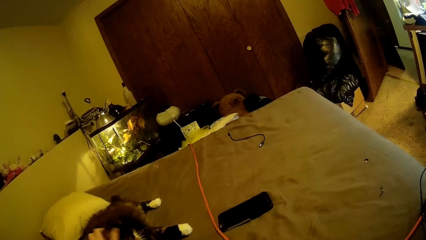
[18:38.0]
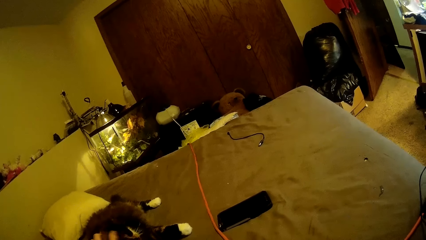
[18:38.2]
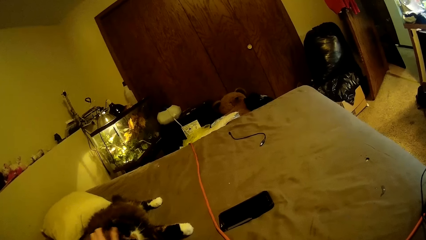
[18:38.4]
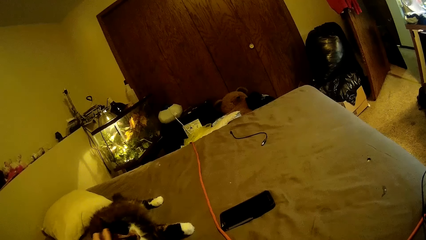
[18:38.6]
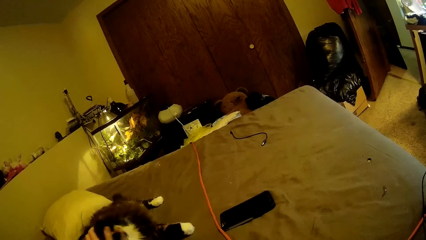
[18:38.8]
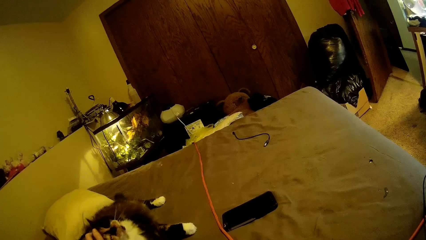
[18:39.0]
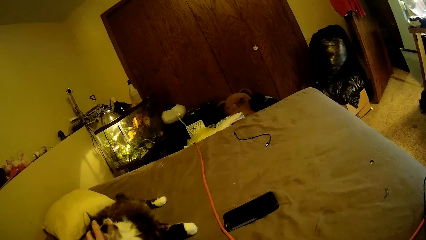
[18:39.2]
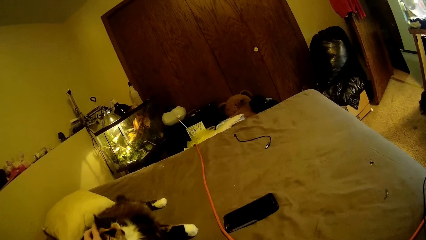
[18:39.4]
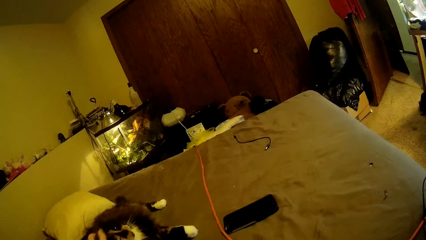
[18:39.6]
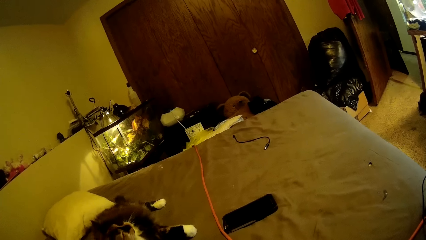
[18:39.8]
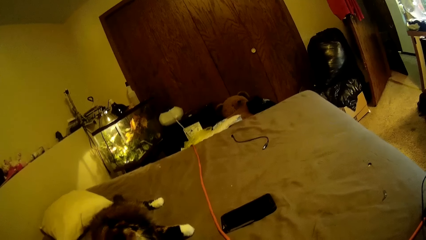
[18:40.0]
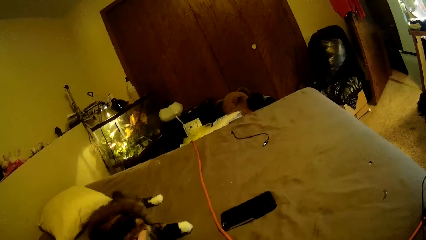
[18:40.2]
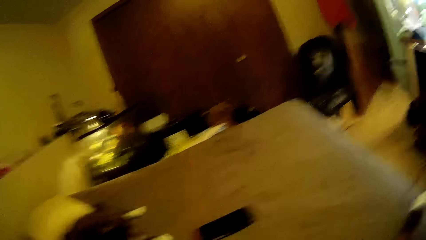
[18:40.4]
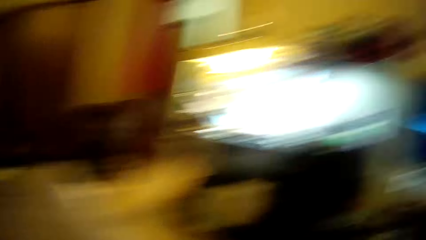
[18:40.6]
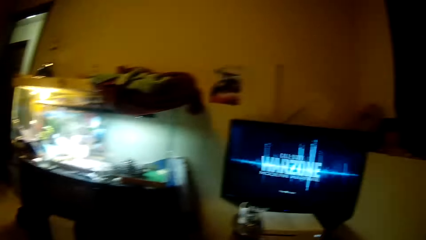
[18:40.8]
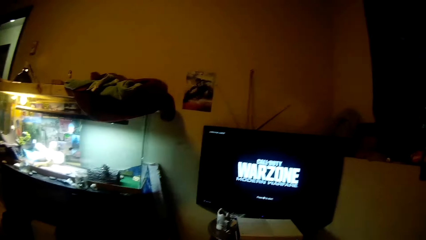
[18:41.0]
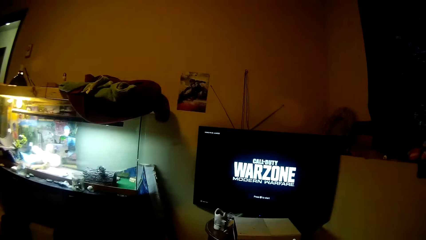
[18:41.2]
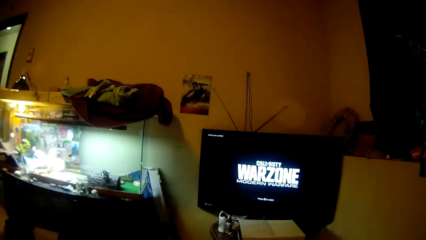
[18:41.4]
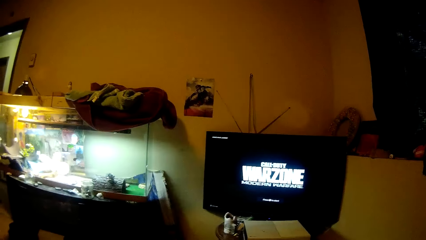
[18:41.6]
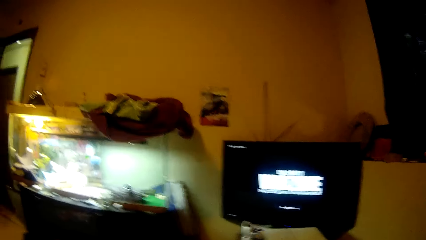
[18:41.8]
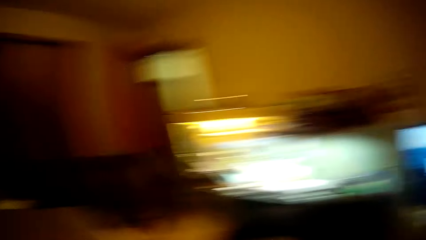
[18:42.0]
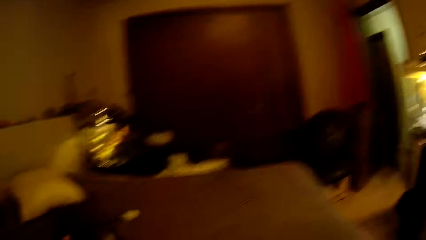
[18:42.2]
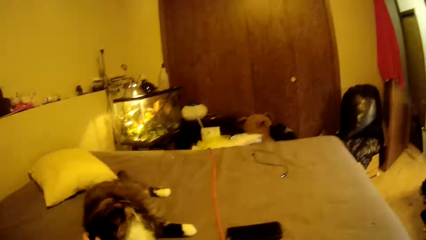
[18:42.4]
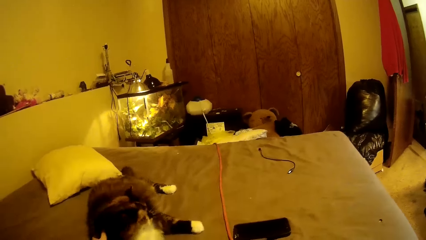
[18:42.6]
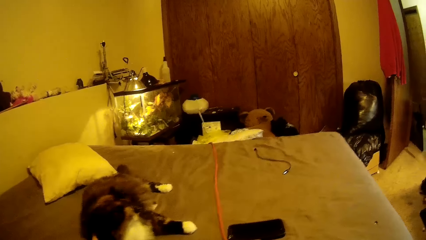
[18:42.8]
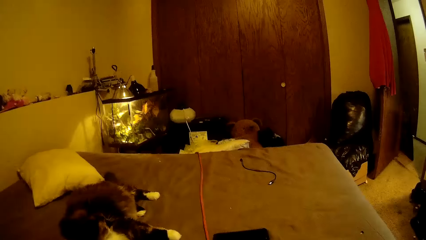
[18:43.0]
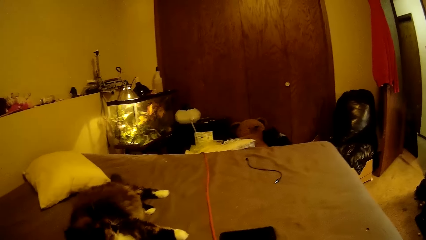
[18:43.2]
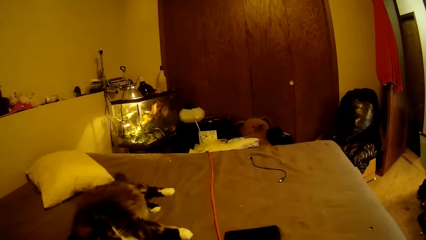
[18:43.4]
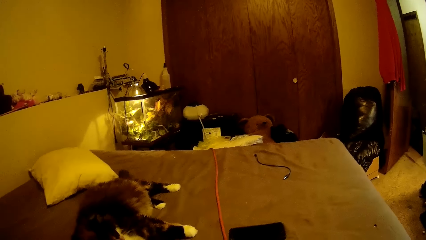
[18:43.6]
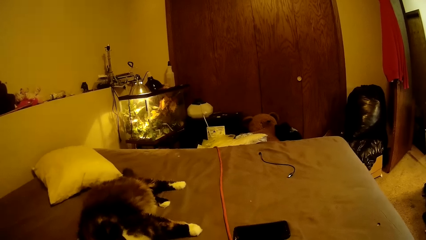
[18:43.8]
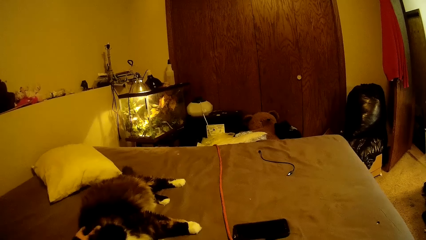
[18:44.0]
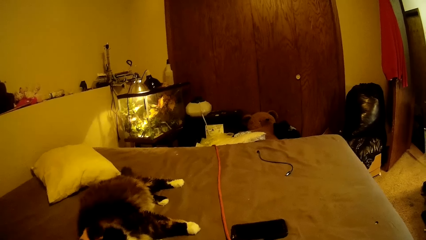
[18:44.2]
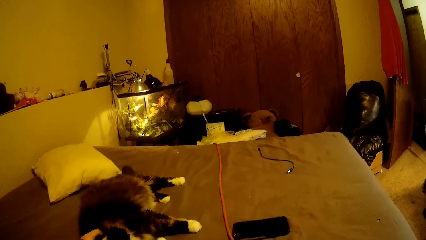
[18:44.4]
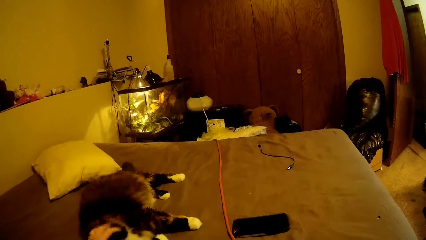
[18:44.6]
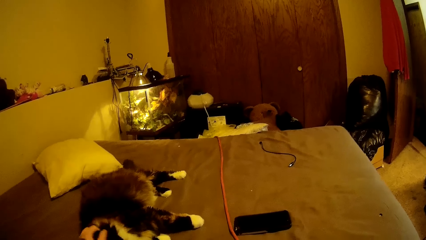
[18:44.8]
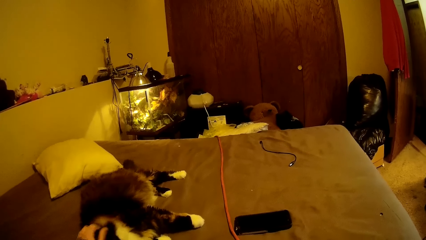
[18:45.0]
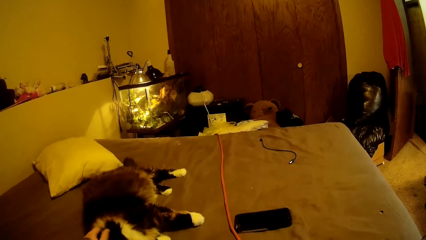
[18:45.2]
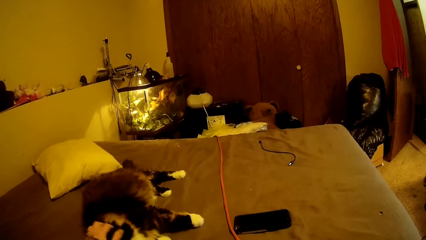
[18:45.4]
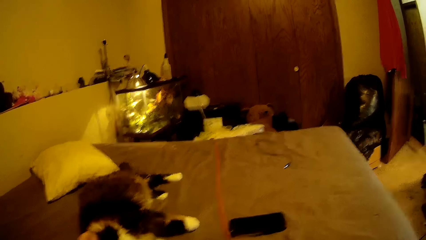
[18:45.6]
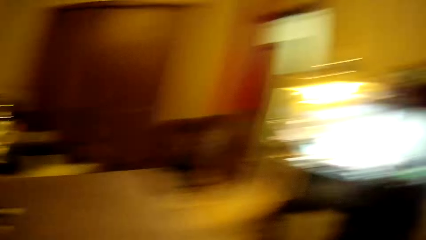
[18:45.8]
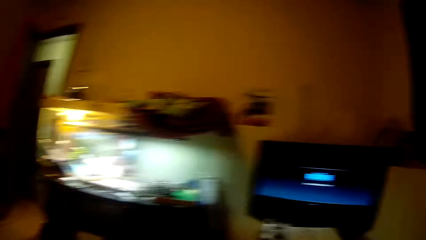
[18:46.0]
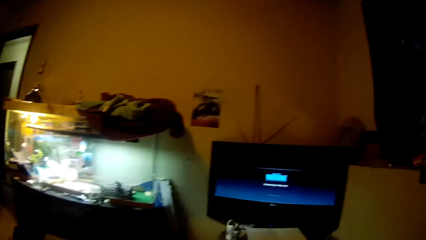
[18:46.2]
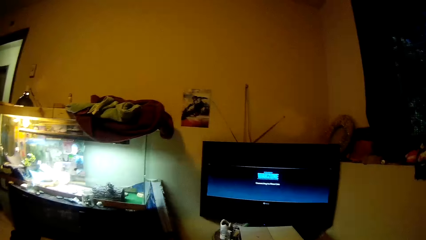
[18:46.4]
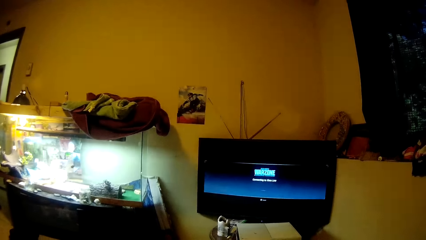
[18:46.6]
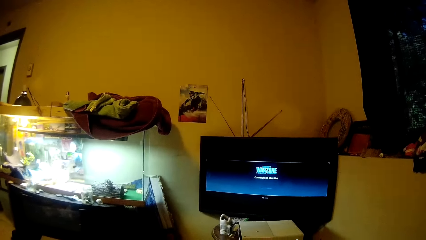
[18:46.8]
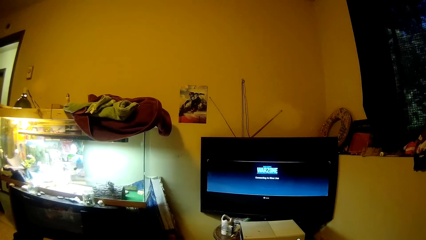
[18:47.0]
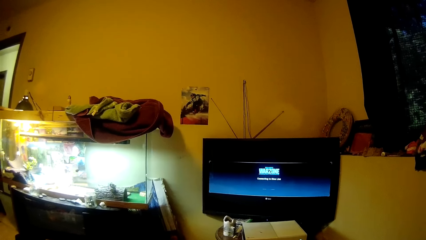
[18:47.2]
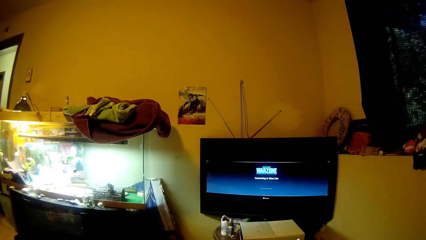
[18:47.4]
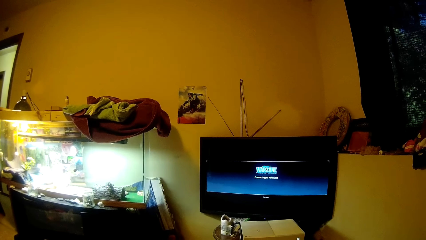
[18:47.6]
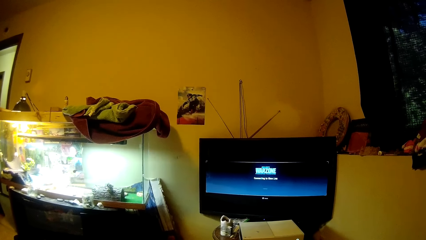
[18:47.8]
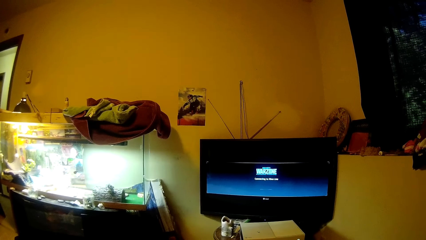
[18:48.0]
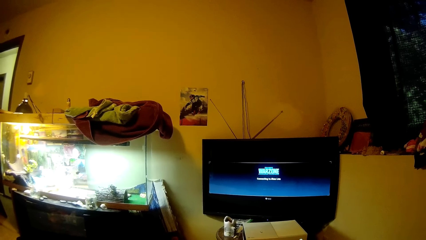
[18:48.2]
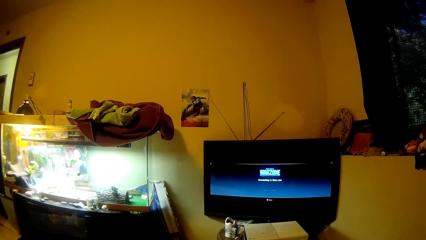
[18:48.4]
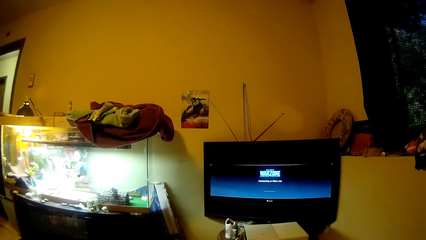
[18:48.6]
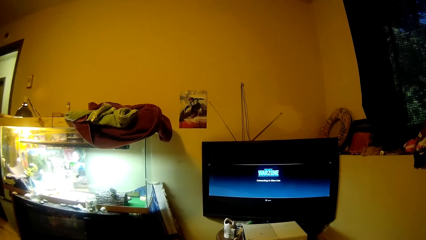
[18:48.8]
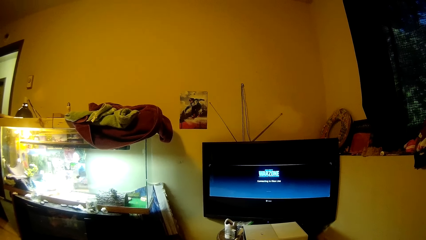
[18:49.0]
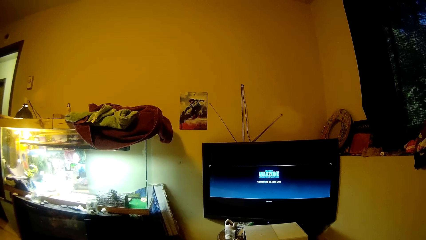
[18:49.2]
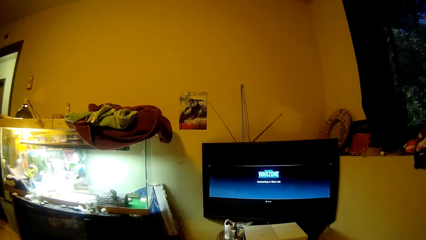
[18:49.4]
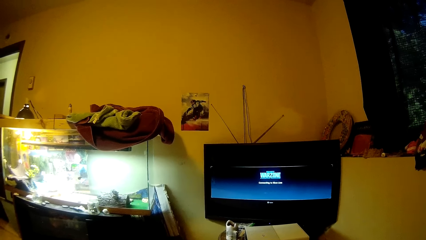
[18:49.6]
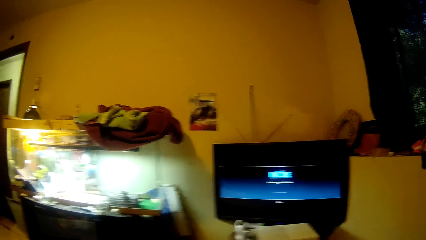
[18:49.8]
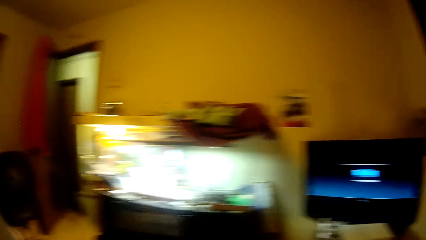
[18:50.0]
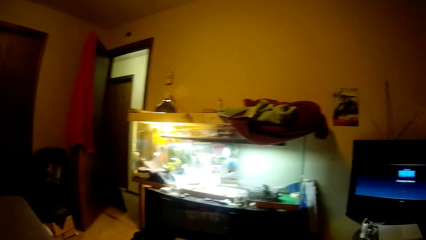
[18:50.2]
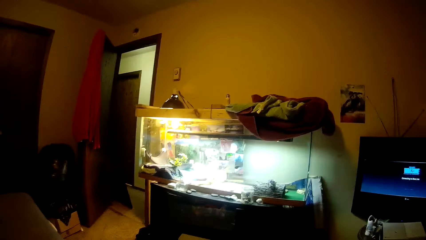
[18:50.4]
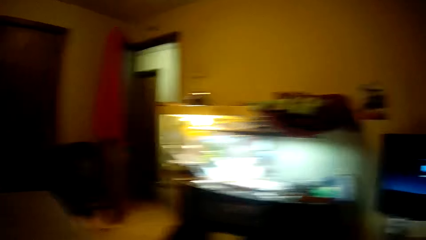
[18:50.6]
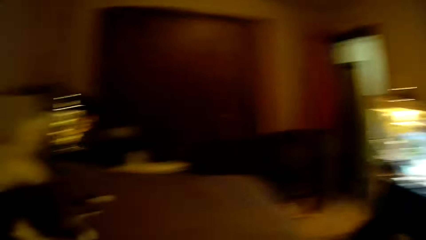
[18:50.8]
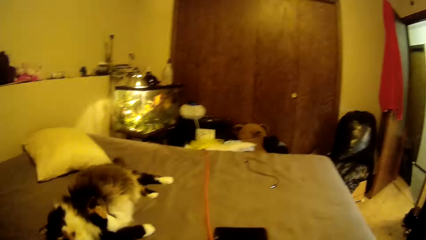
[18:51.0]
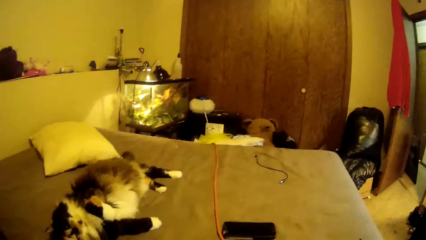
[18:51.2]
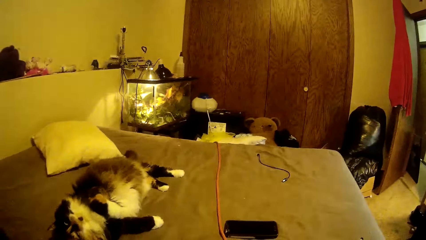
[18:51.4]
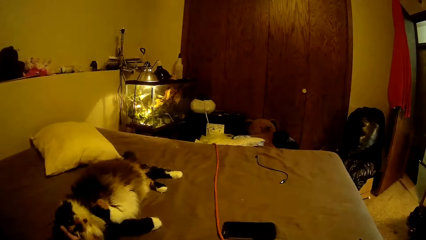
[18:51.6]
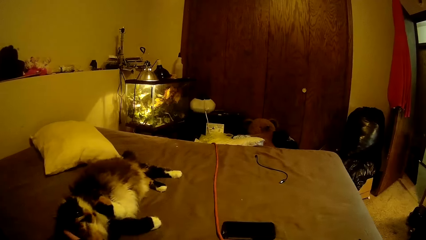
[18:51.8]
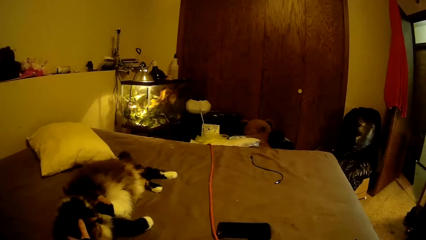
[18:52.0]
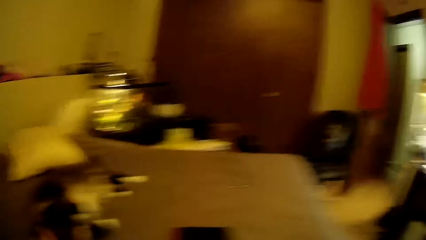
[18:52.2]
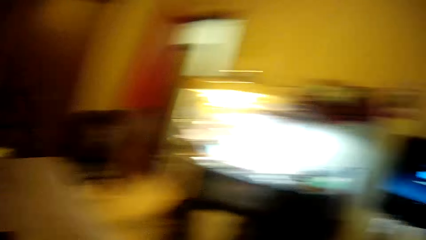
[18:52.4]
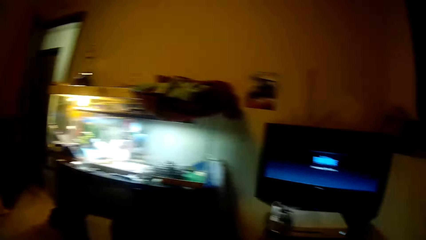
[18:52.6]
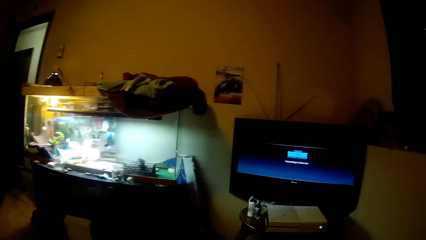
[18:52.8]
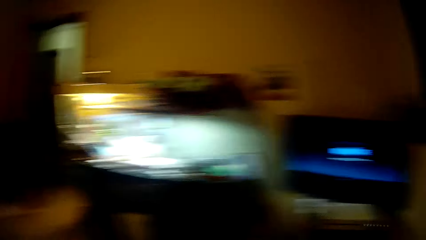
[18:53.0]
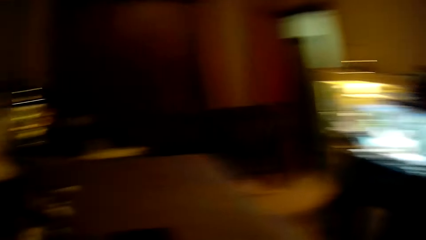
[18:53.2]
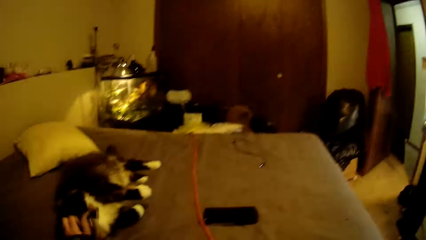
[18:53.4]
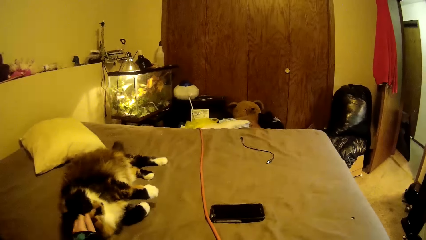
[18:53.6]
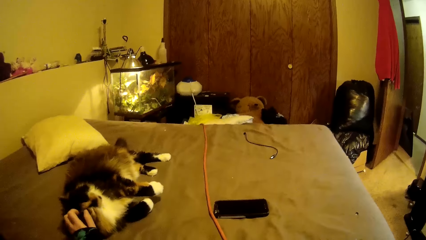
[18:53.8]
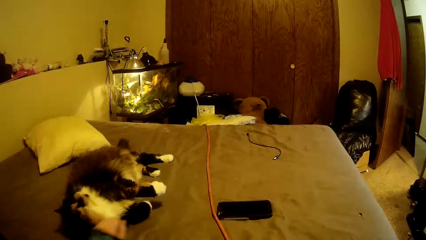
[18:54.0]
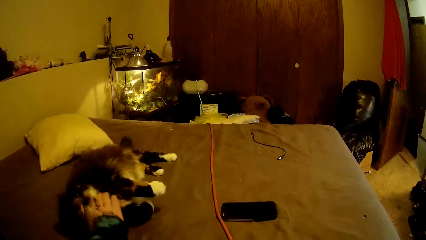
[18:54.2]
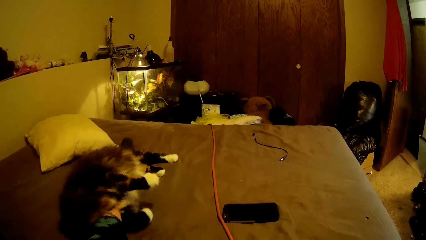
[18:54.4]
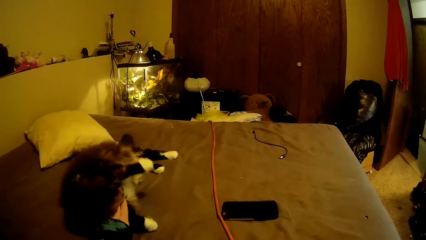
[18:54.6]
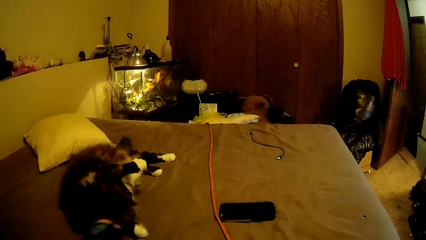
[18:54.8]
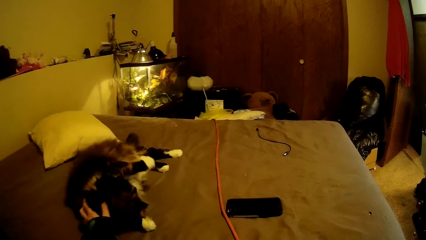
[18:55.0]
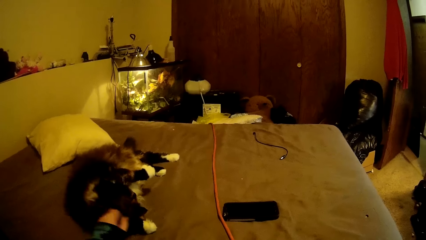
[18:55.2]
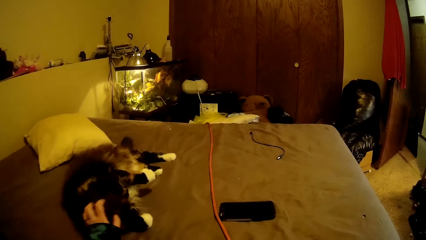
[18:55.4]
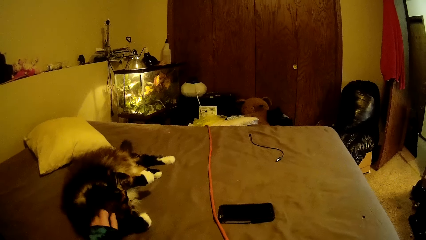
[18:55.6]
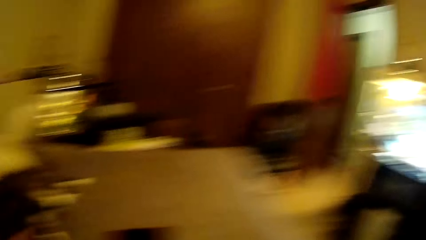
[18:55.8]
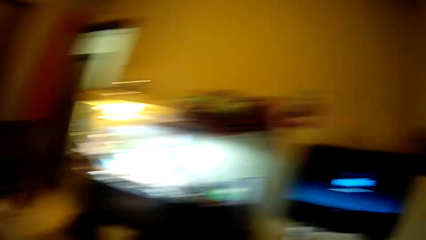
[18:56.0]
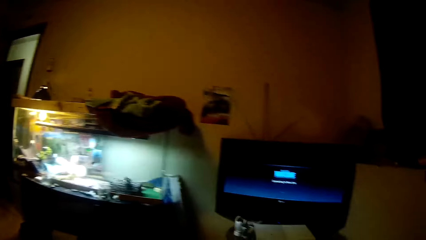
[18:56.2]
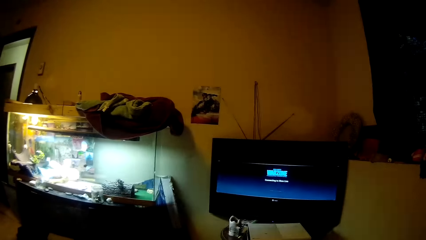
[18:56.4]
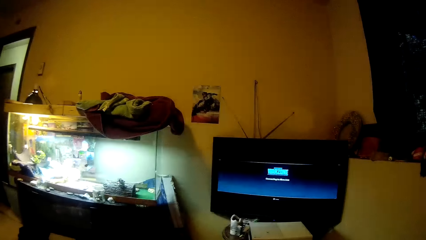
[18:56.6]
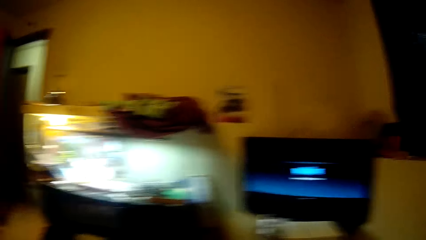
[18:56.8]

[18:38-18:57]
The camera wearer rubs the dog gently. They move the camera around repeatedly. They rub the dog gently. They play with the dog.
